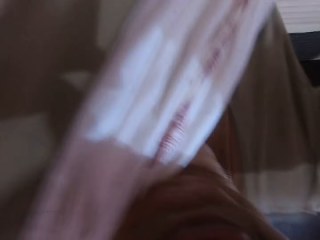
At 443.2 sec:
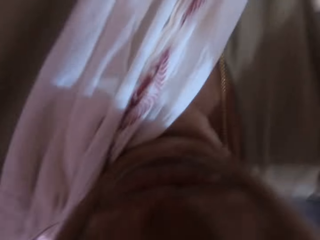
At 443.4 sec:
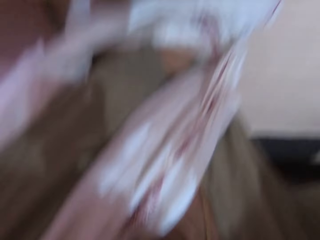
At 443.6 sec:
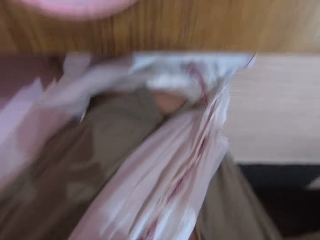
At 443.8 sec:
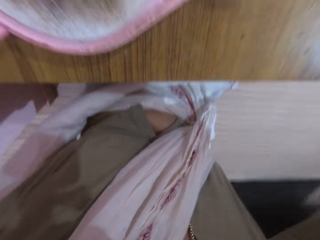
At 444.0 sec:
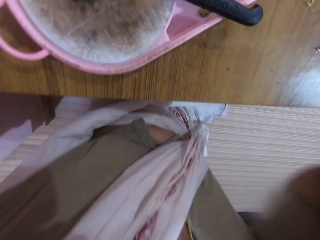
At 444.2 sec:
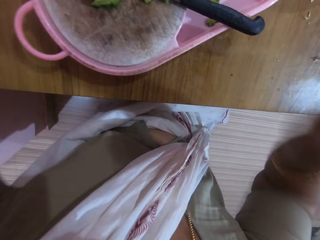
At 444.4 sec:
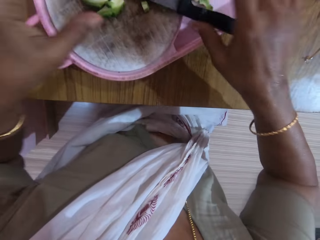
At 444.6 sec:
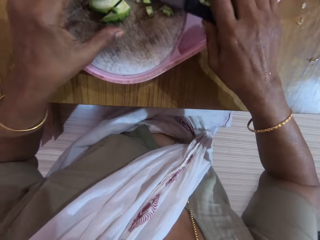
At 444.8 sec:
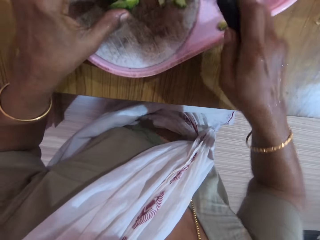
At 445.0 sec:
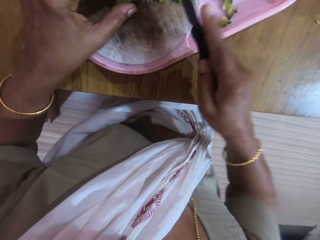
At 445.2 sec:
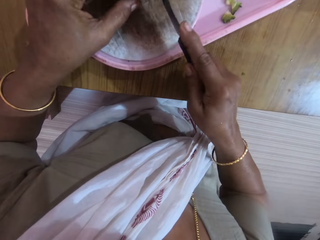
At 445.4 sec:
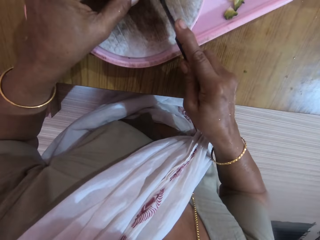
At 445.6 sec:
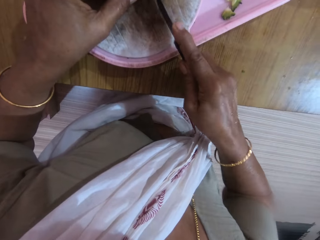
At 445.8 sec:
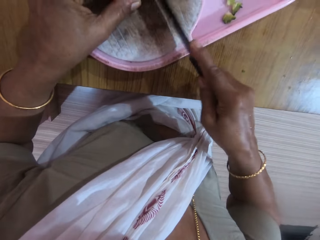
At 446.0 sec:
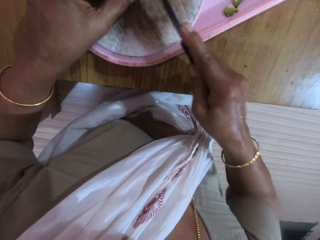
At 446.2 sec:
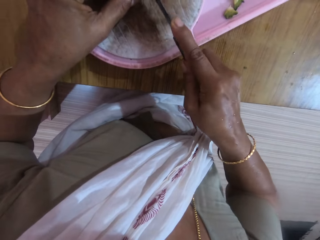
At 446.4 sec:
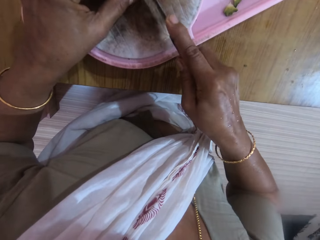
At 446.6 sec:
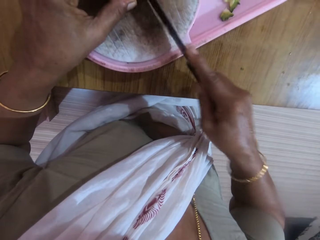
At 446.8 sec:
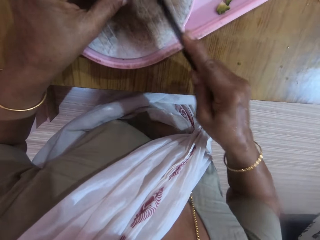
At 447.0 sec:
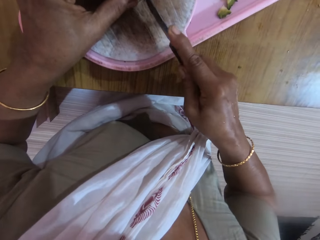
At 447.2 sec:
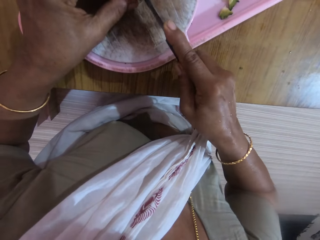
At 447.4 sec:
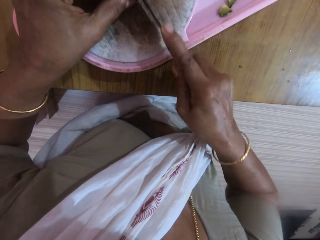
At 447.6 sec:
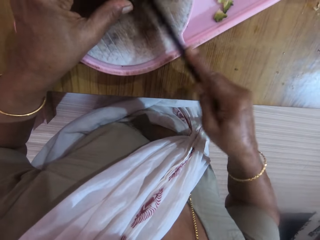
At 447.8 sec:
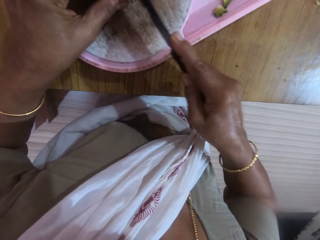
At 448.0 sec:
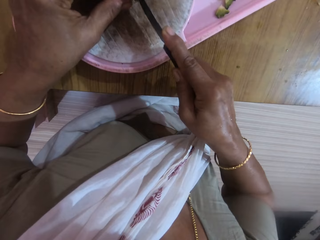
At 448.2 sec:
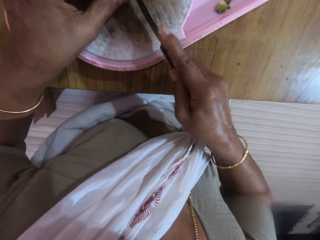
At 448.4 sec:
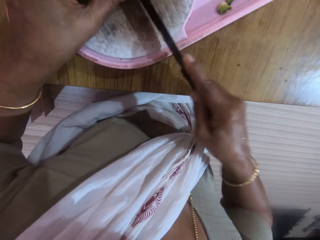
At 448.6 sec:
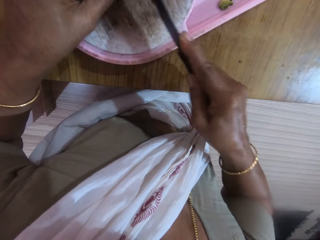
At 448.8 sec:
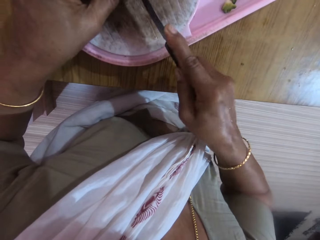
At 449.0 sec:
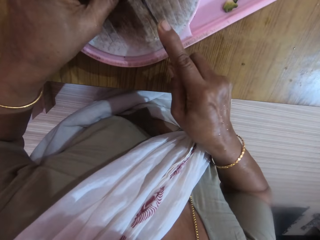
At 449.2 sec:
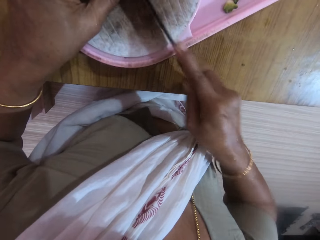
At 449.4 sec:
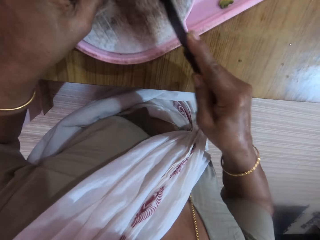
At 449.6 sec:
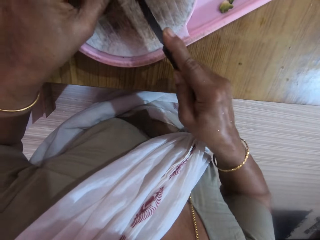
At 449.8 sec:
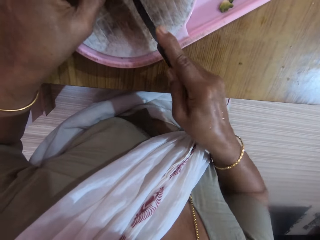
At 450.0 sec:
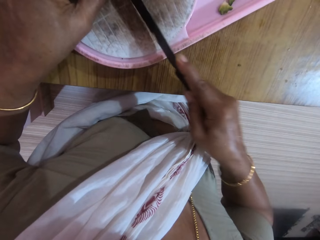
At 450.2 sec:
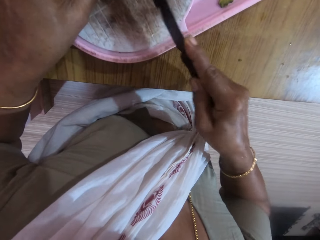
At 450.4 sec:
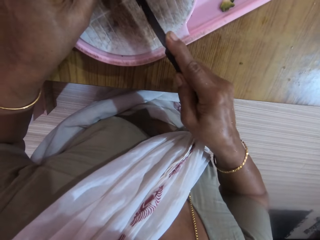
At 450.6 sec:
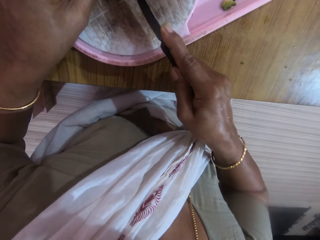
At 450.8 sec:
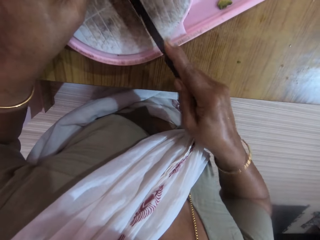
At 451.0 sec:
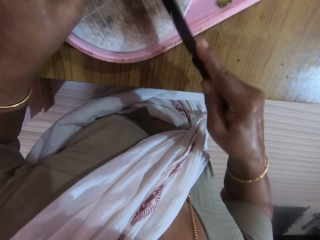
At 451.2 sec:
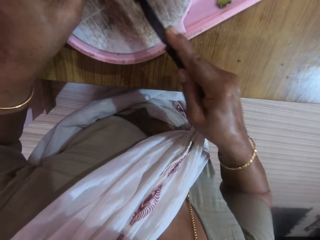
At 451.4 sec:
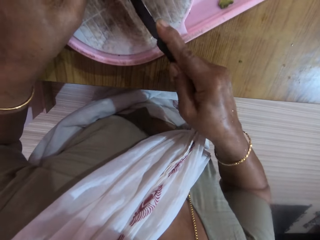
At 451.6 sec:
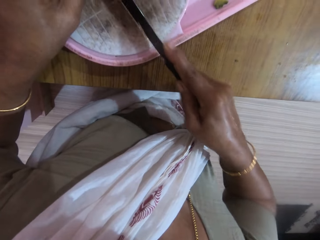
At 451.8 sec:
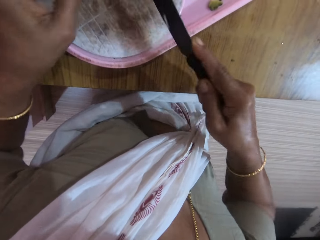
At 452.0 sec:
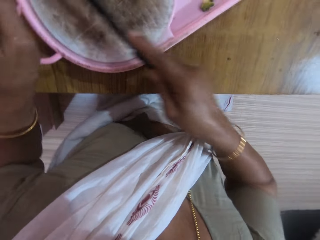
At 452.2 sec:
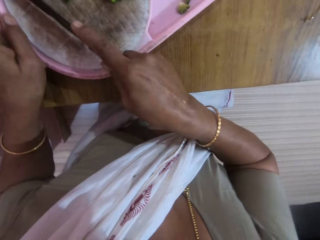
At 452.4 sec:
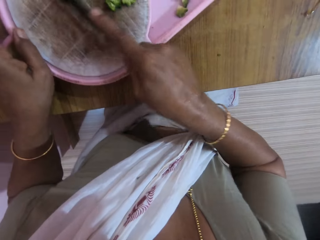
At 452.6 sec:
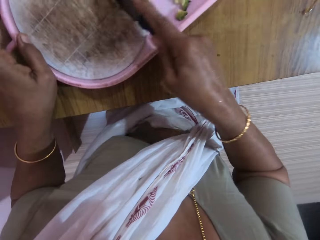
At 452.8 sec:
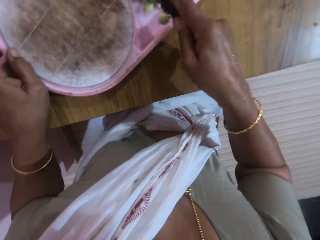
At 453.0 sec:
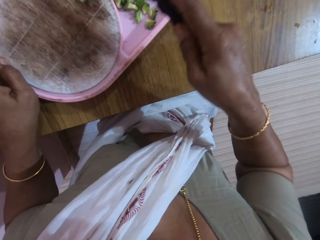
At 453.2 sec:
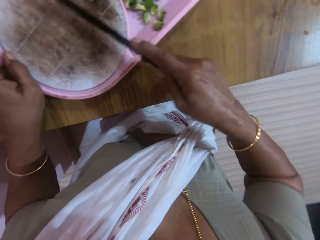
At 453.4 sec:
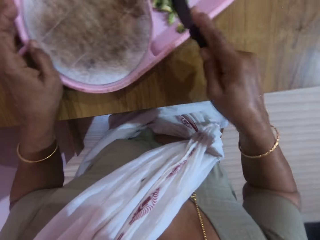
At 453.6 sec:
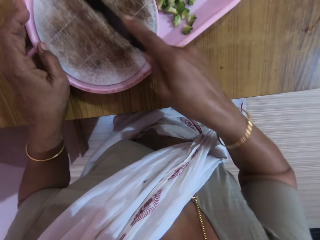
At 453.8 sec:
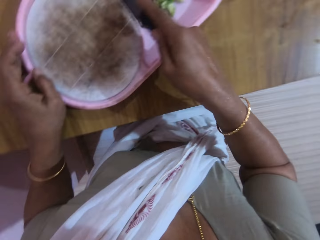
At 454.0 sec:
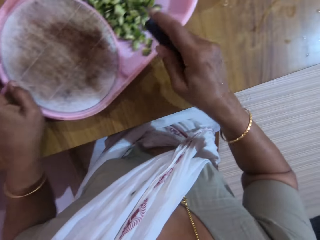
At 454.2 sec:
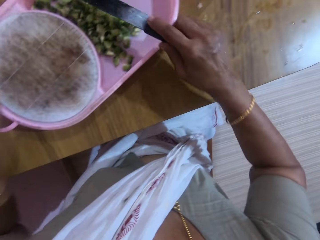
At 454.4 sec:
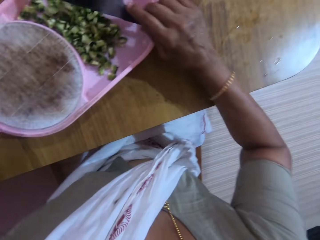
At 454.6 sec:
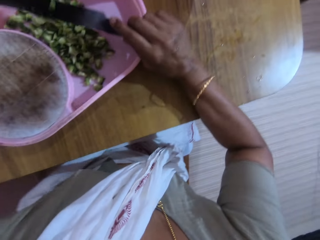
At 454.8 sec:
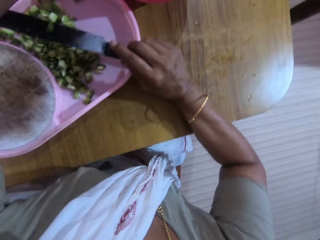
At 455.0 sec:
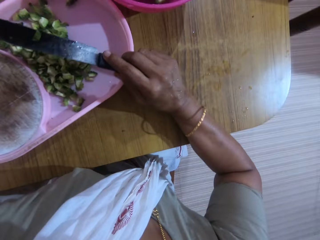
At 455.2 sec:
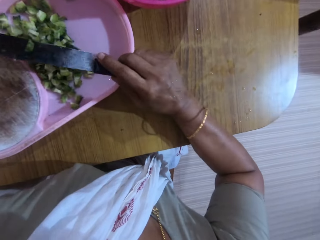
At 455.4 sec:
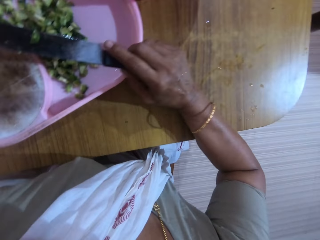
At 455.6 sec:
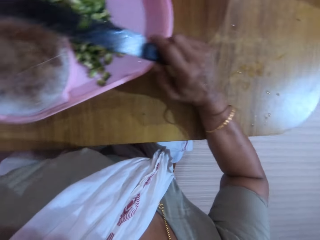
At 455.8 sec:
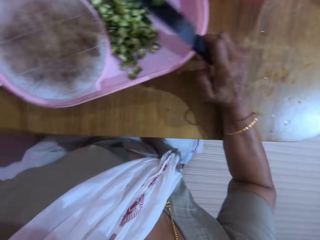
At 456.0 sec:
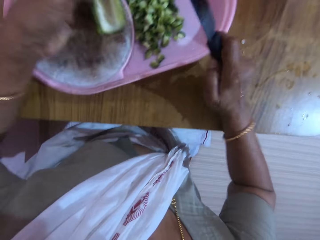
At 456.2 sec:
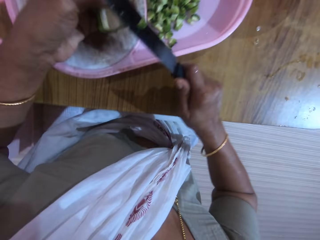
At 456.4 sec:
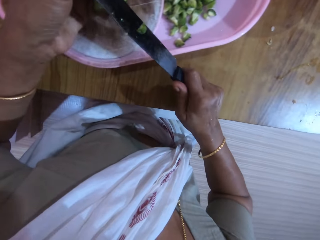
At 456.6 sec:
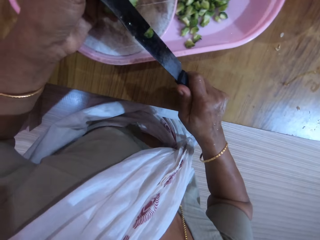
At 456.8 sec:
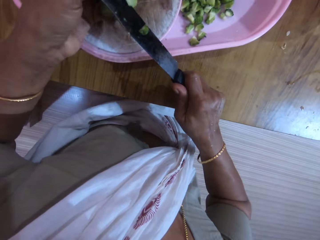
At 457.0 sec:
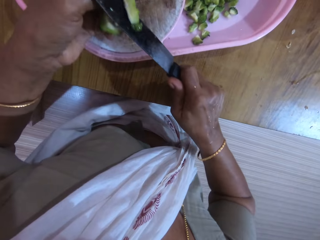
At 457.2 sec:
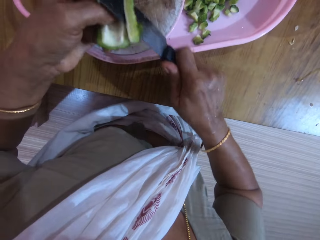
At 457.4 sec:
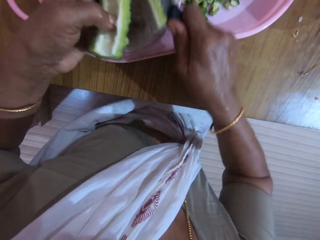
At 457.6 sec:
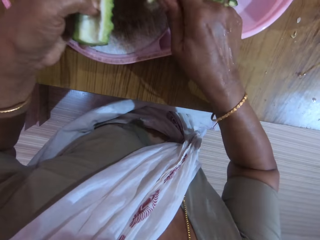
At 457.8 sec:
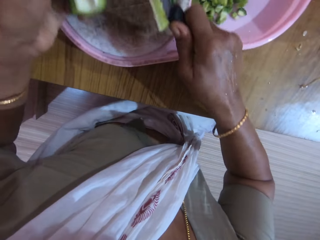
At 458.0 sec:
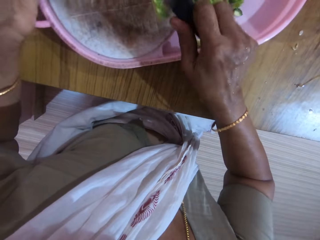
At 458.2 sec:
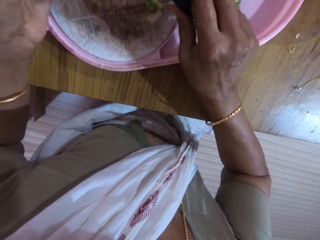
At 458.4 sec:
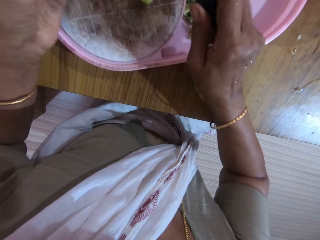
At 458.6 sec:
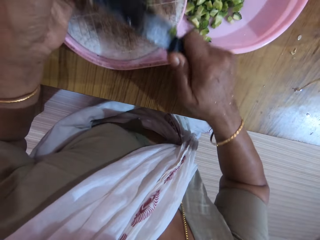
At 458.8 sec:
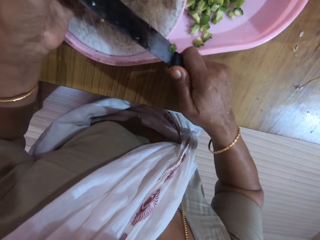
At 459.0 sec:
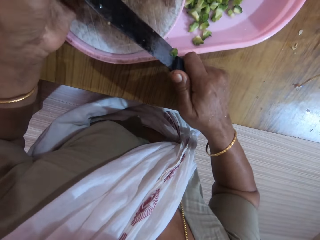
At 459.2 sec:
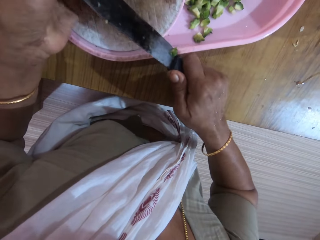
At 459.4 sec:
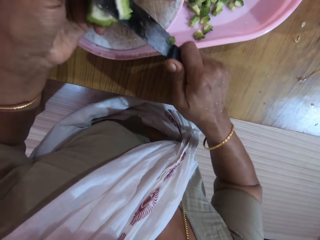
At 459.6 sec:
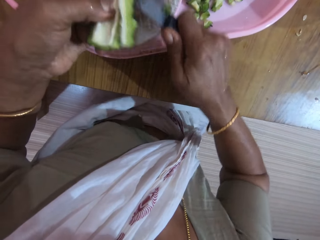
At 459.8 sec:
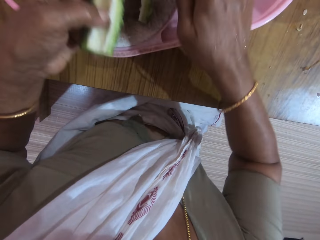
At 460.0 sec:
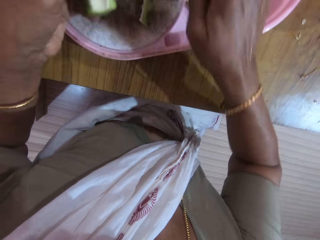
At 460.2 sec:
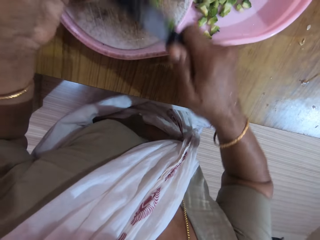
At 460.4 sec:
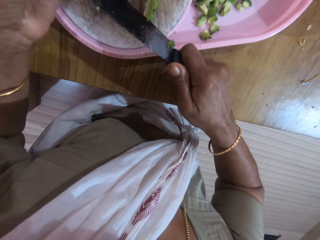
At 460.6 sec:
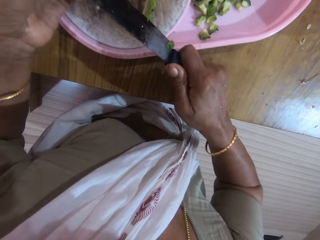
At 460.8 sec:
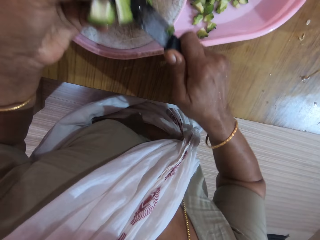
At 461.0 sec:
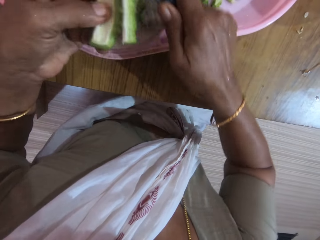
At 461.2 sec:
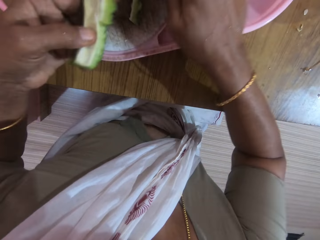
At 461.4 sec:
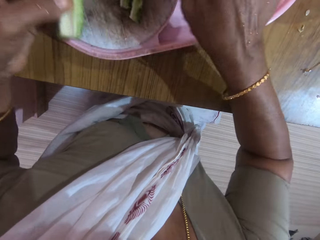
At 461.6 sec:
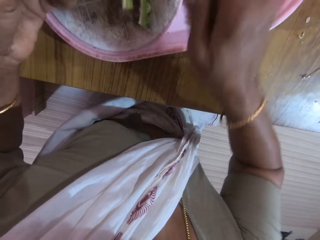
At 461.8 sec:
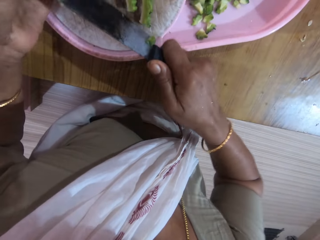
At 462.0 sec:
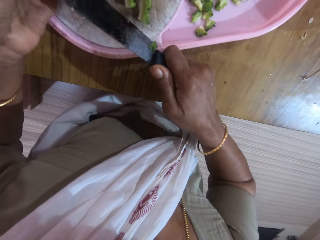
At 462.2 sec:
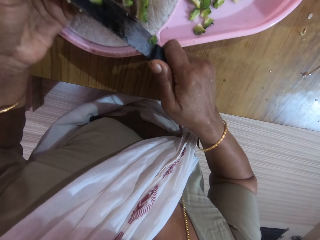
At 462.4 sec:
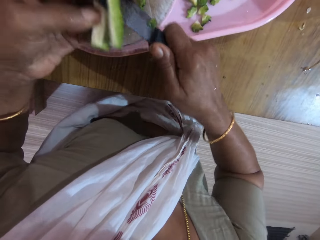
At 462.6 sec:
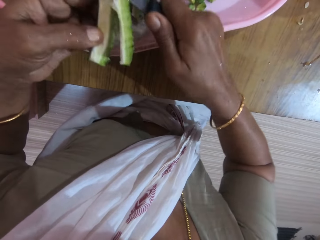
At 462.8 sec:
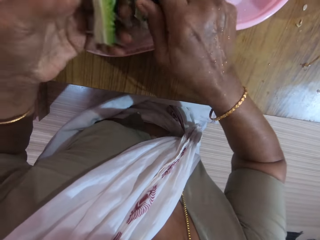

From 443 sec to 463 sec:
The camera wearer picks the knife from the tray with her right hand. She slices the zucchini with the knife in her right hand. She moves the sliced zucchini from the cutting board into the tray with the knife in her right hand. She picks up a vegetable. She slices some zucchini with the knife in her right hand.

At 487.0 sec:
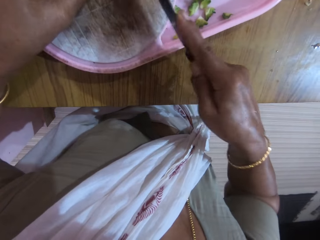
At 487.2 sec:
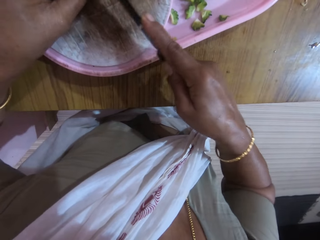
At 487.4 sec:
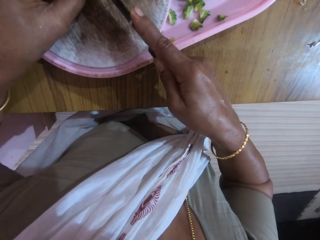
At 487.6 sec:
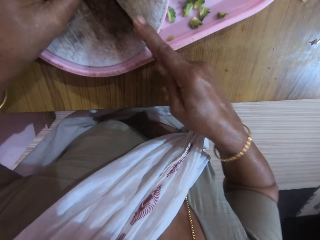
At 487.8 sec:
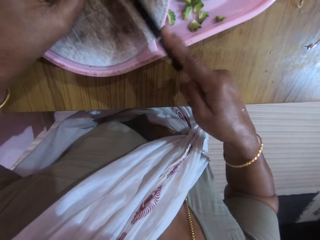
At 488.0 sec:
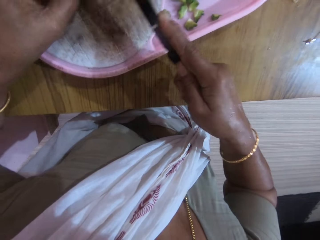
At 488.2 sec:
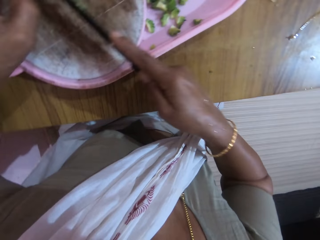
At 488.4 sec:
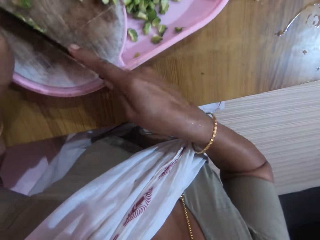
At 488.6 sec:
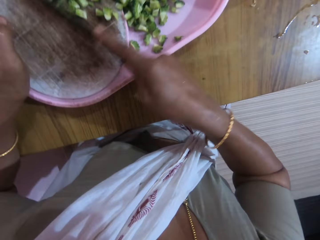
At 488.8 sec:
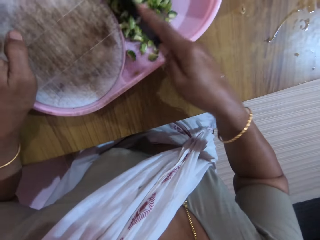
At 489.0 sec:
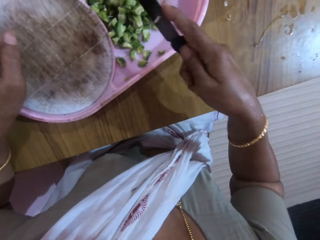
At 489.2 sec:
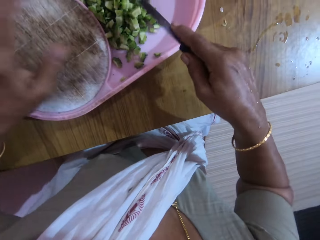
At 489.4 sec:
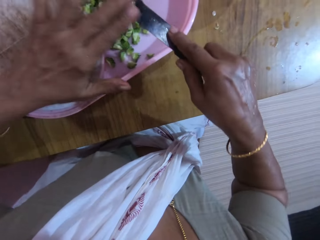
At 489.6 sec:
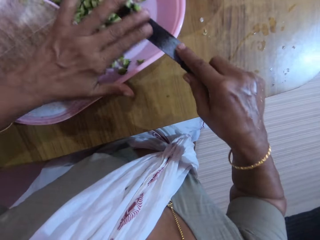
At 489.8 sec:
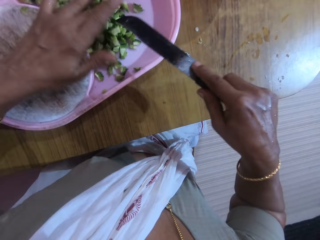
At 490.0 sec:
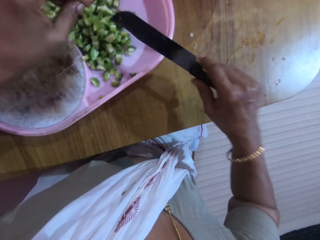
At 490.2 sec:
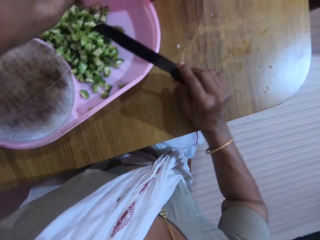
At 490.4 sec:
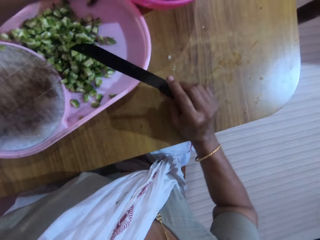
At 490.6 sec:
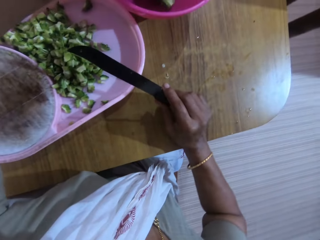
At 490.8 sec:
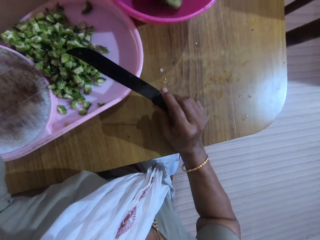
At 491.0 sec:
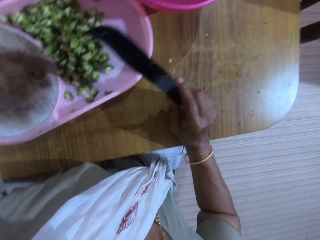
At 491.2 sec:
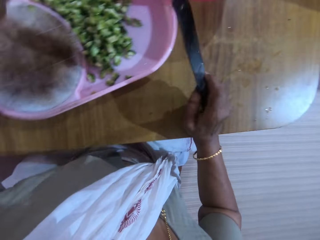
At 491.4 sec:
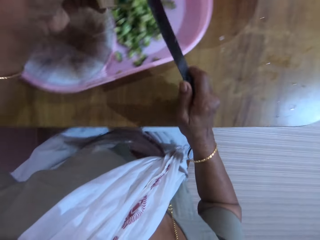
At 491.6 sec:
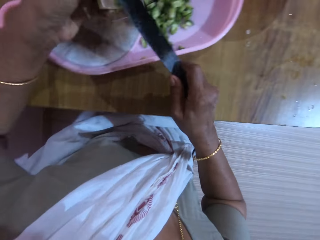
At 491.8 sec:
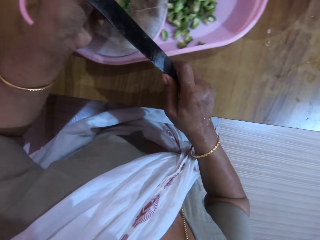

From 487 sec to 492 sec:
The camera wearer moves the sliced zucchini from the cutting board into the tray with the knife in her right hand. She wipes the knife. She removes some zucchini from the knife with her left hand. She picks up a vegetable.
